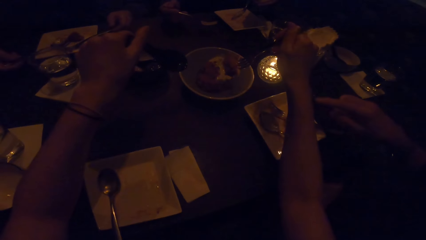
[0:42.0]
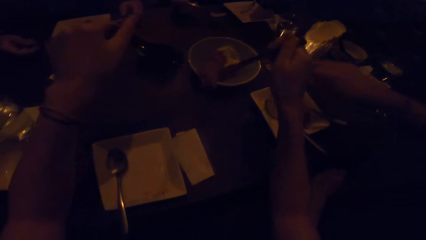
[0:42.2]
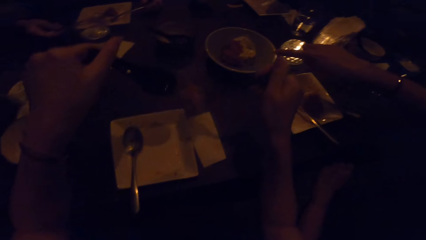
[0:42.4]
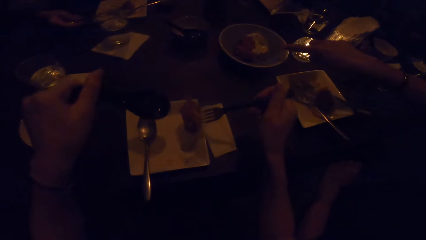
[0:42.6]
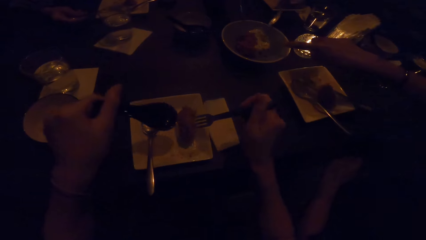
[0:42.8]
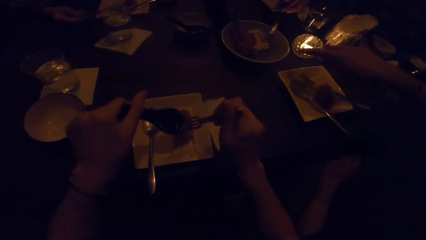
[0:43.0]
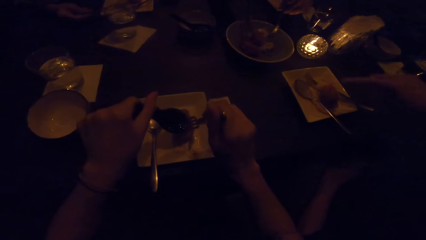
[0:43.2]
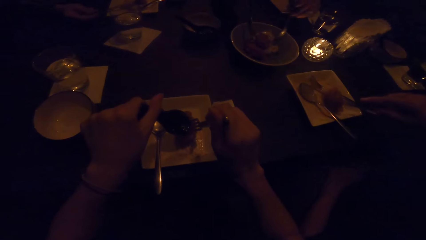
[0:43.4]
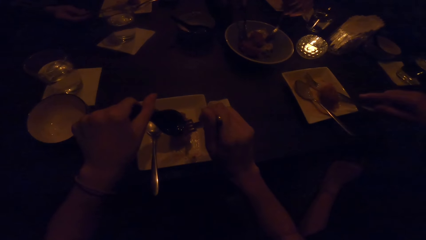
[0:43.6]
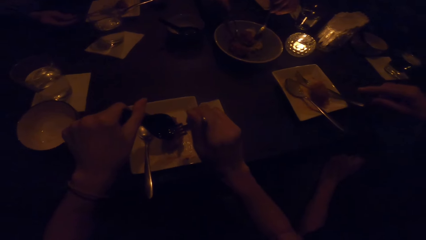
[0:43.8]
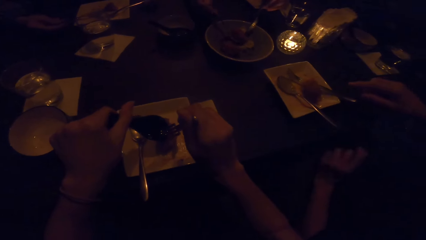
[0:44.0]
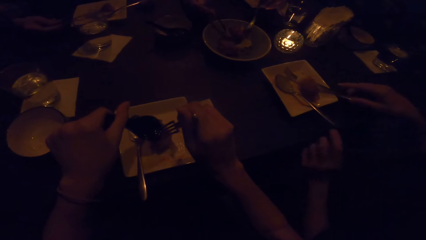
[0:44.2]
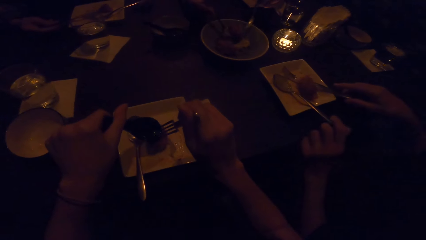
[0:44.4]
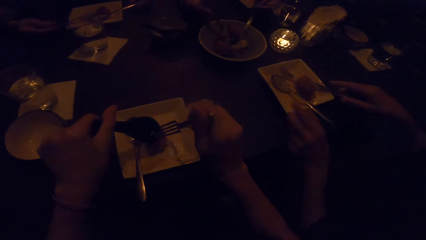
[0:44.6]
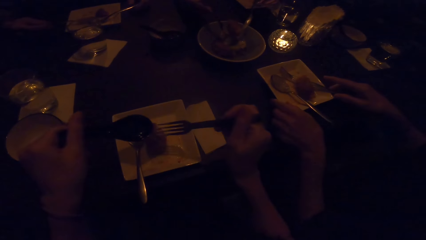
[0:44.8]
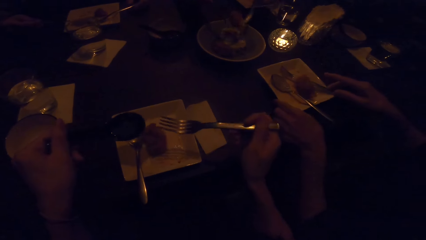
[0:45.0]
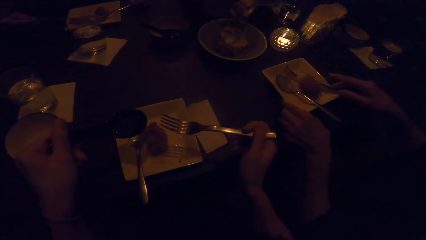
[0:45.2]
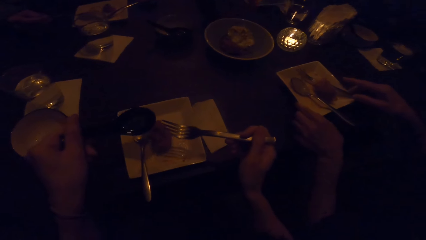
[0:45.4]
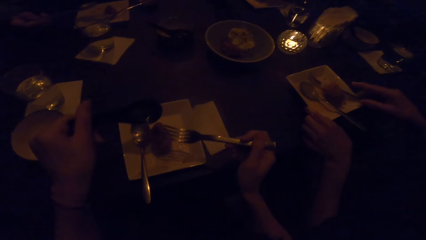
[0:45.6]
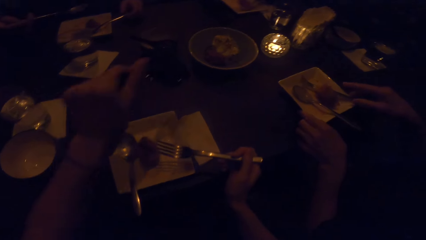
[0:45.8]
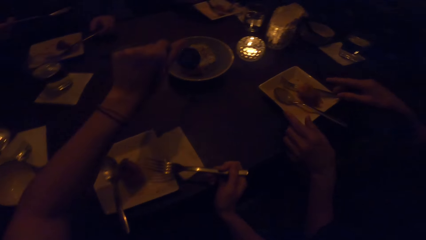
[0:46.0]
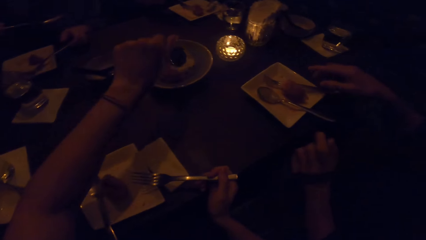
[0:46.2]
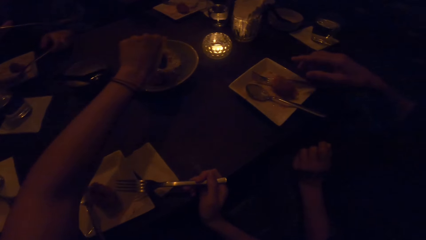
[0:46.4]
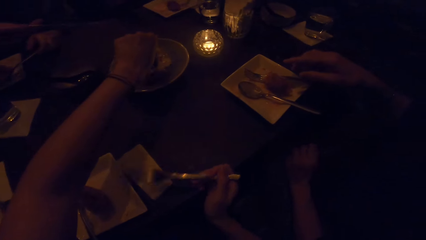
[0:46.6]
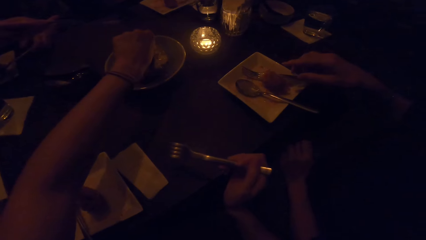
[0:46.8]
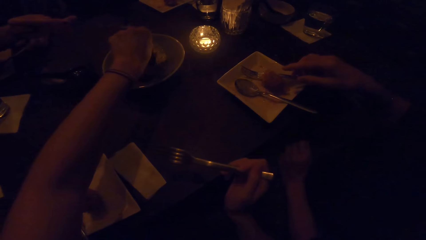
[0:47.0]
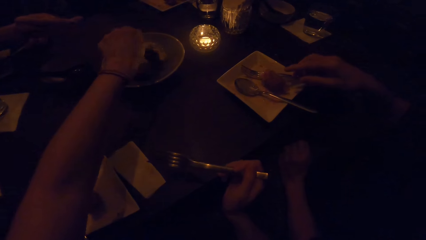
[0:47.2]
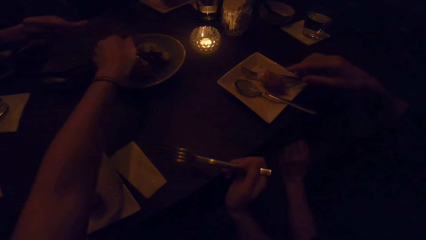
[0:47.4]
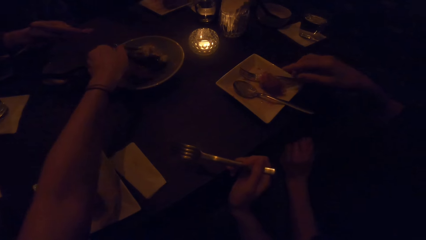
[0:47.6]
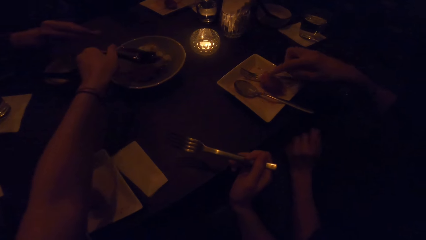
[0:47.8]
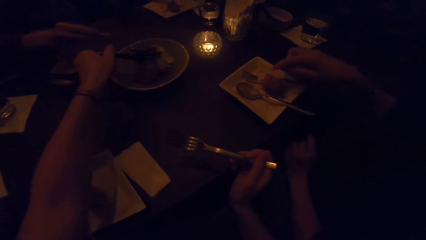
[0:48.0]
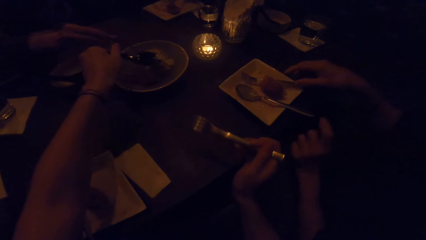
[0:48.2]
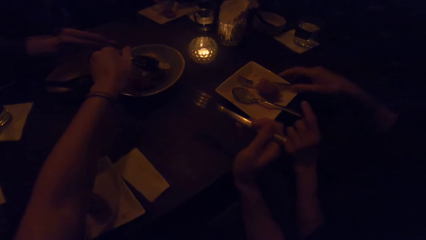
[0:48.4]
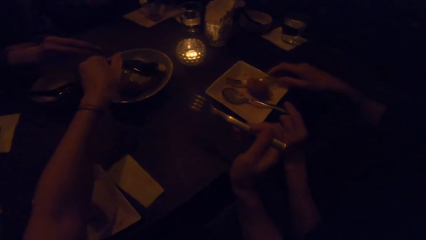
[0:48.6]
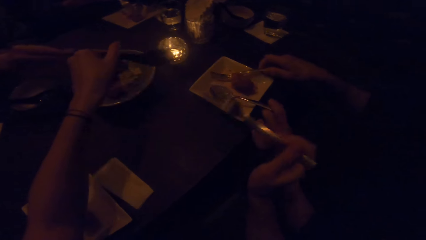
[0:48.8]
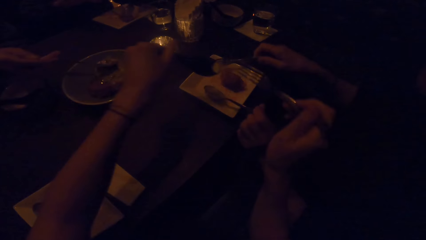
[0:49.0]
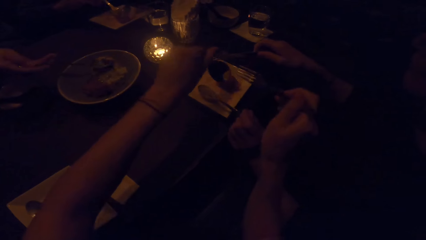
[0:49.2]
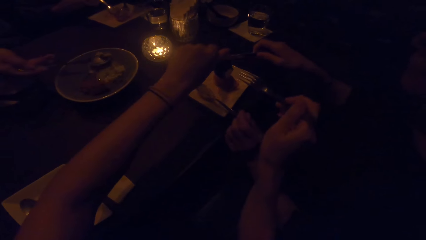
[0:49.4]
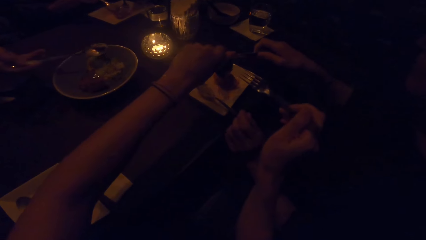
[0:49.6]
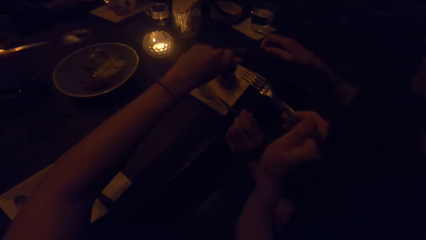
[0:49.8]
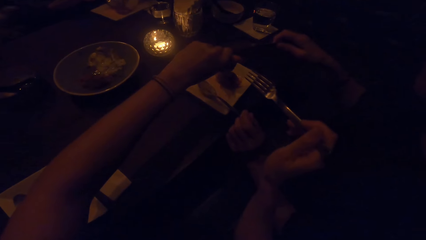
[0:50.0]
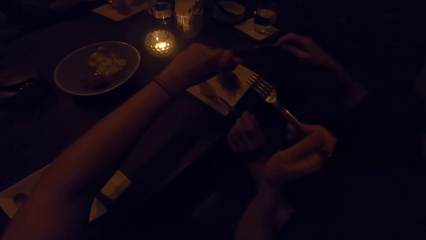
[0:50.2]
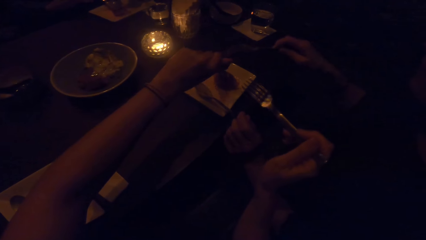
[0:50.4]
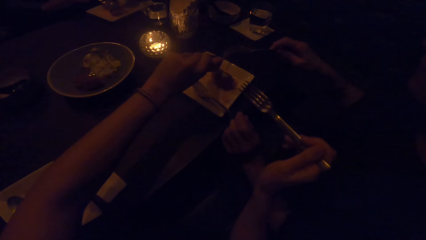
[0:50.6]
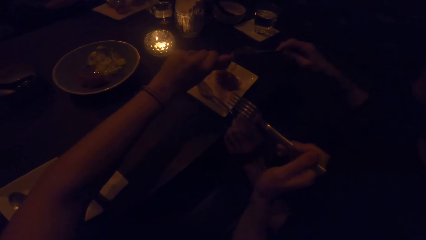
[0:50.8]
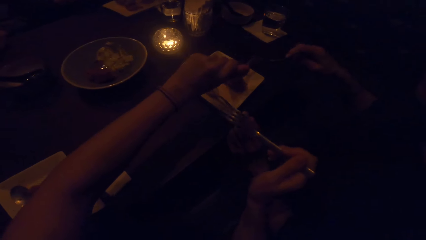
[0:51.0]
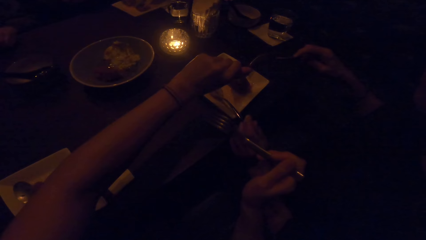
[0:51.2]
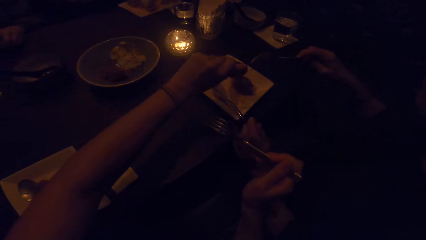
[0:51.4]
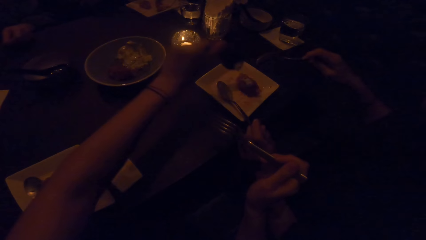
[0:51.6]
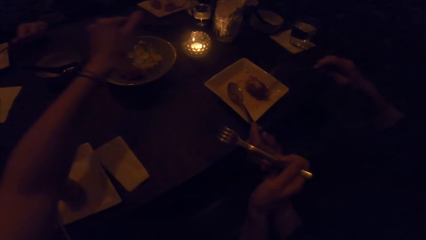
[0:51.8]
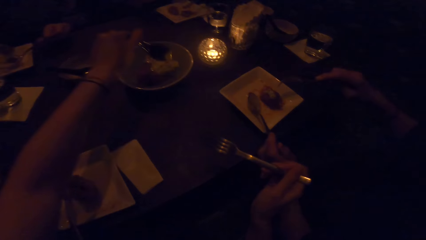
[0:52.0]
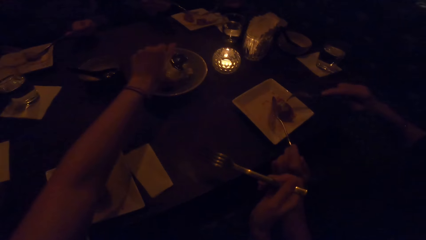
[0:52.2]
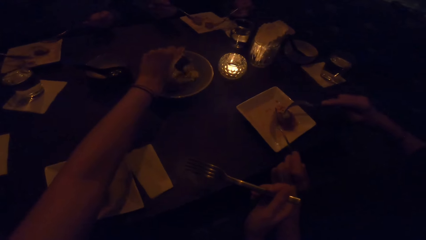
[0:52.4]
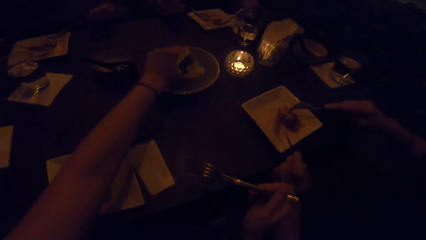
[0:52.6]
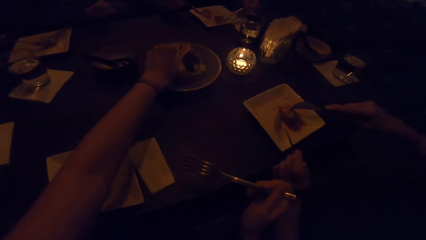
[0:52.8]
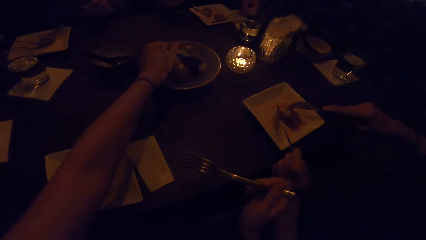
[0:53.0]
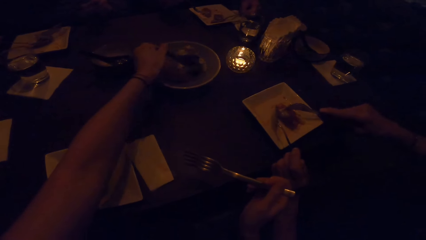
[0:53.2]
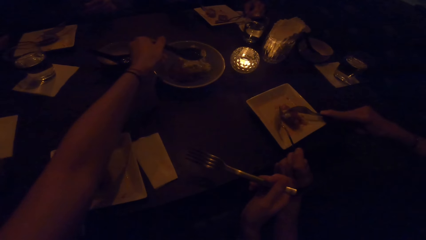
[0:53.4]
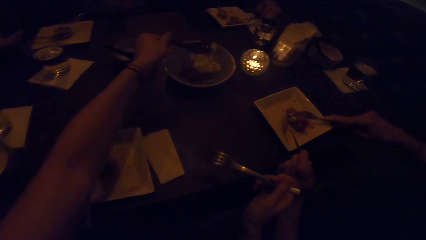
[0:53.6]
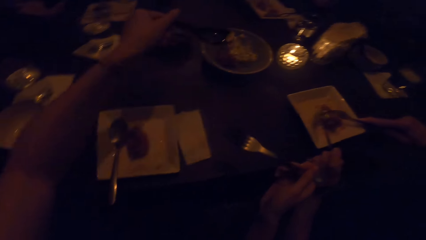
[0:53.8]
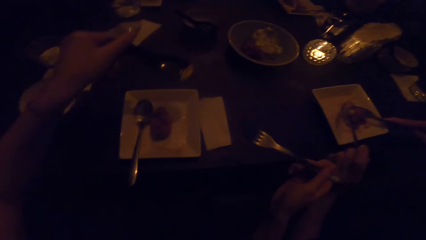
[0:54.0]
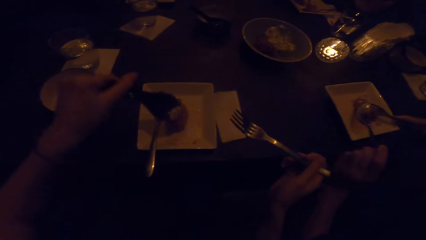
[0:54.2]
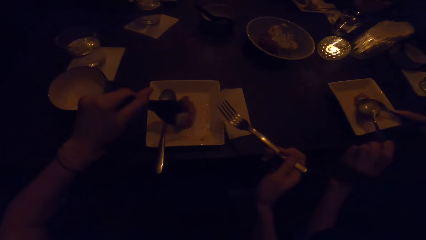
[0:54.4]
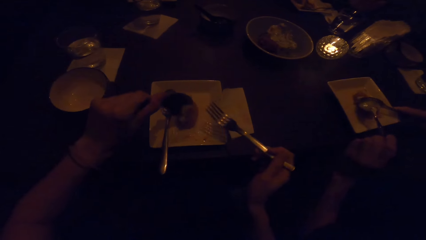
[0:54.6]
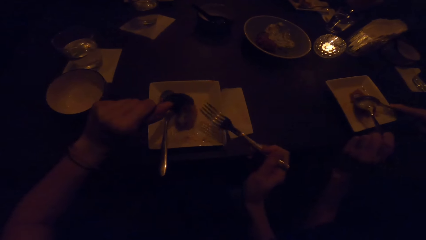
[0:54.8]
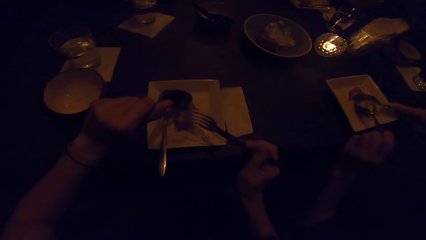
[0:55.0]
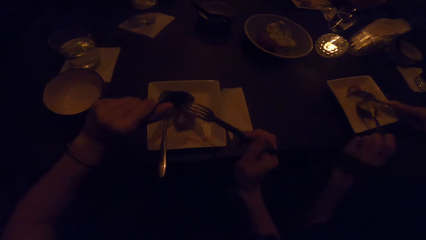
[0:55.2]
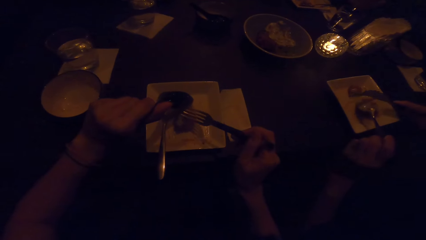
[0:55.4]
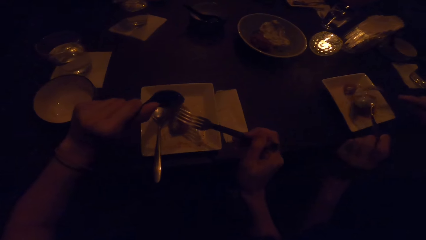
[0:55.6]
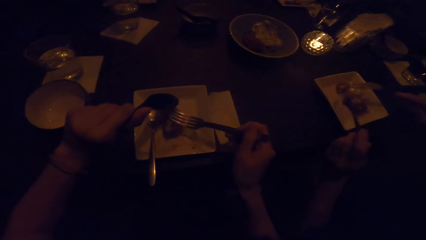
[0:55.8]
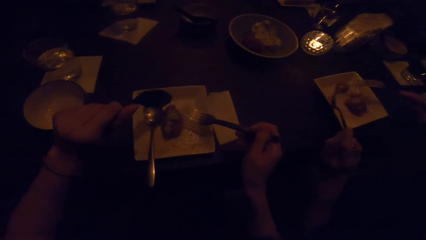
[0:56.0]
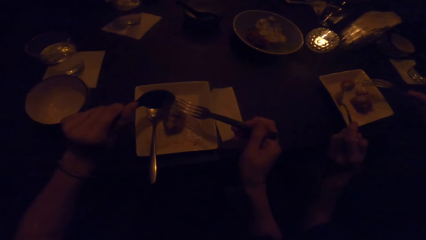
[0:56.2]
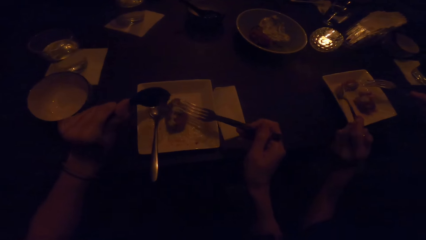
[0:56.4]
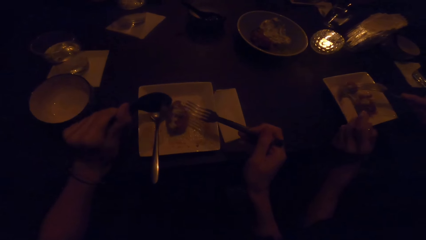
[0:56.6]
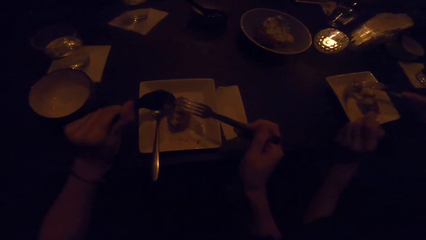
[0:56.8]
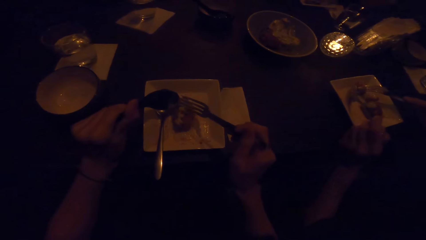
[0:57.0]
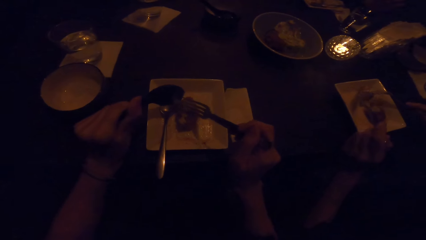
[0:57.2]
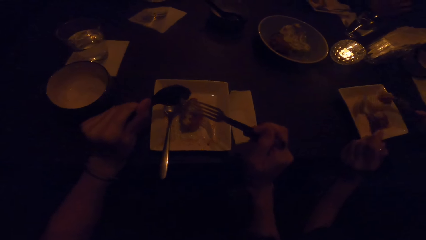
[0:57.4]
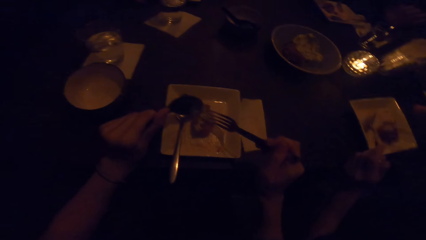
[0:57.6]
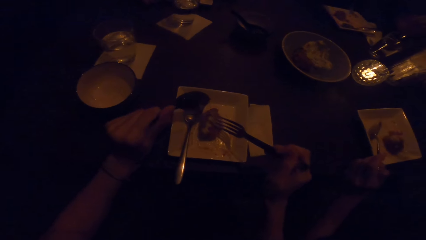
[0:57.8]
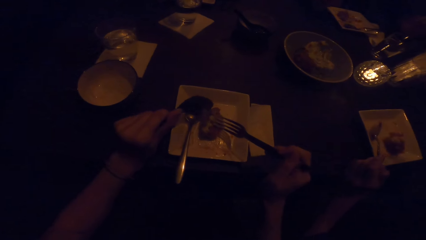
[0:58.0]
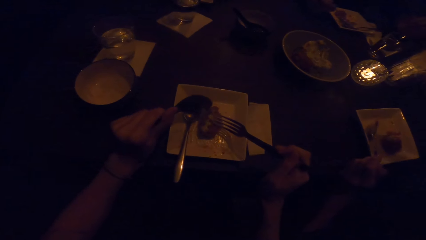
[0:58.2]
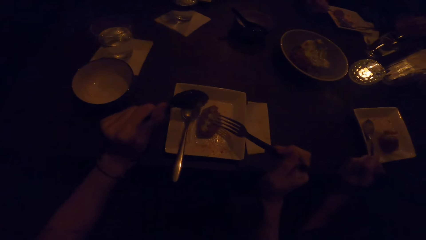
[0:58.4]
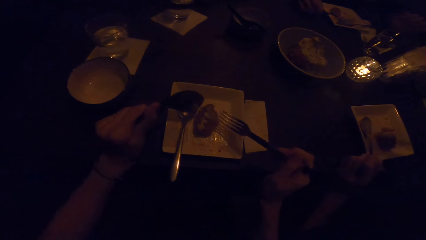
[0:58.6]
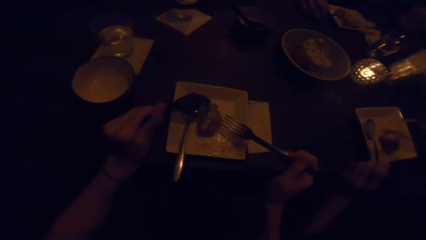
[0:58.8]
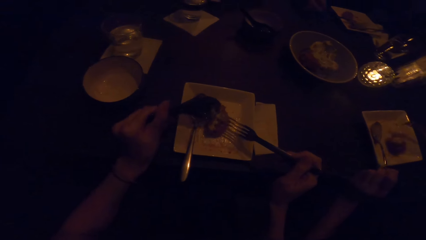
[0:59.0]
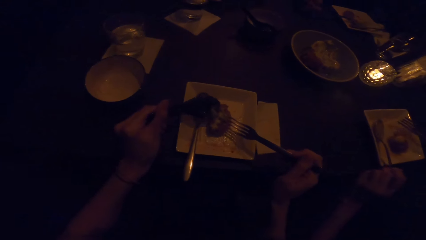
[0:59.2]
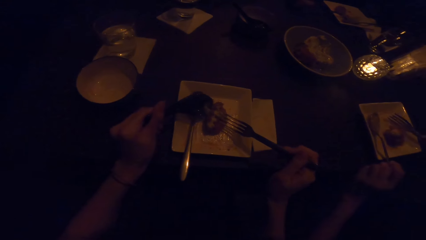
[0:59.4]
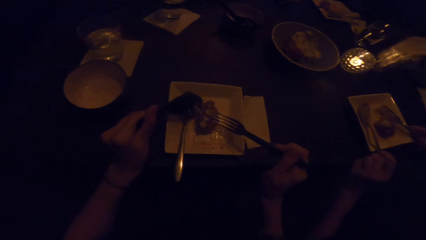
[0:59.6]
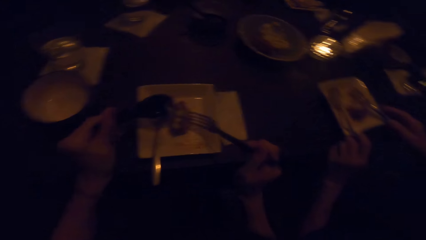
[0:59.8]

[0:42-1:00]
The camera wearer puts the dessert on her plate with the cutlery in her right hand. A woman drops the cutlery in her right hand and drops the cutlery in her left hand. The camera wearer supports the dessert with the spoon in her left hand. A man takes dessert with the cutlery in his right hand and takes dessert with the cutlery in his left hand. The camera wearer holds the food with the fork and spoon. Another woman moves her plate with both hands. The first woman takes dessert from the bowl. The man drops the dessert on his plate. The camera wearer uses the spoon to take dessert and serves food from the bowl. The man uses the cutlery in his left hand on the dessert and uses the cutlery in his right hand on the dessert. The other woman takes the cutlery from the plate with her right hand and takes the cutlery from the plate with her left hand. The camera wearer puts the dessert in the other woman's plate. She takes dessert with the spoon. The first woman uses the cutlery in her left hand on the dessert. The other woman uses the cutlery in her right hand on the dessert and uses the cutlery in her left hand on the dessert. The man drops the cutlery in his left hand on the plate and drops the cutlery in his right hand on the plate. The first woman uses the cutlery in her right hand on the dessert. The camera wearer removes the dessert with the cutlery. The other woman eats the dessert. The camera wearer holds the food with the fork and spoon.
